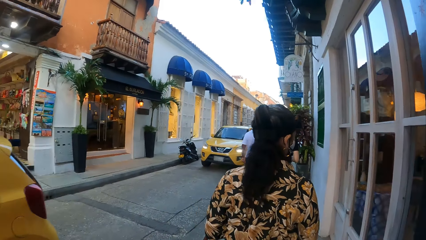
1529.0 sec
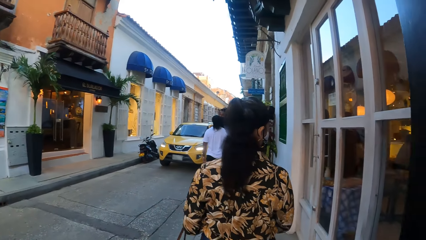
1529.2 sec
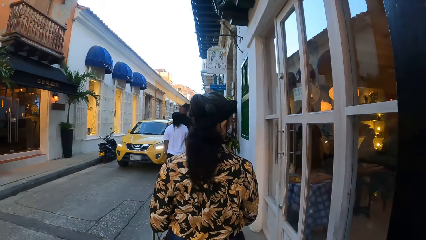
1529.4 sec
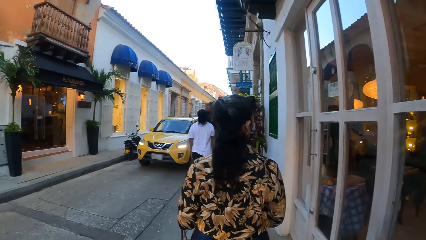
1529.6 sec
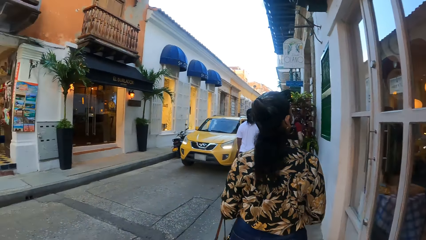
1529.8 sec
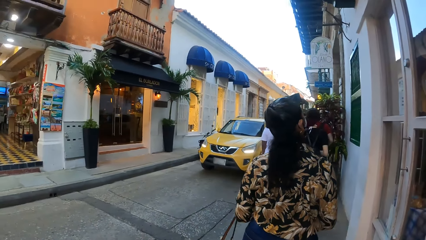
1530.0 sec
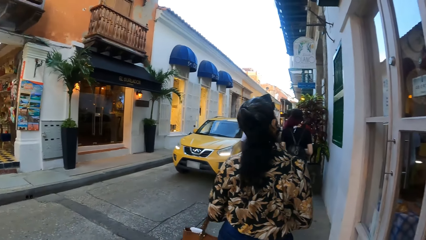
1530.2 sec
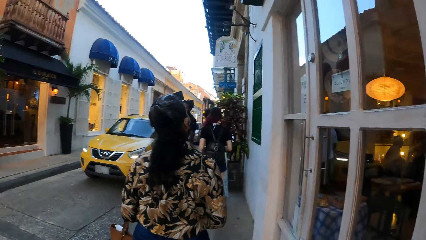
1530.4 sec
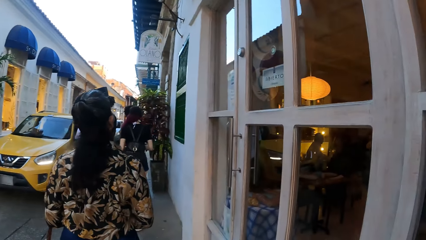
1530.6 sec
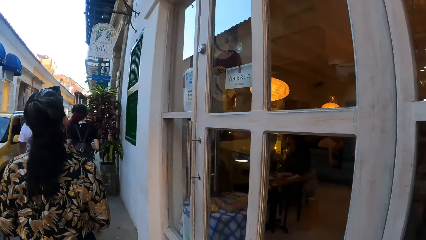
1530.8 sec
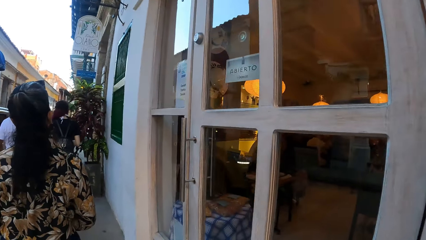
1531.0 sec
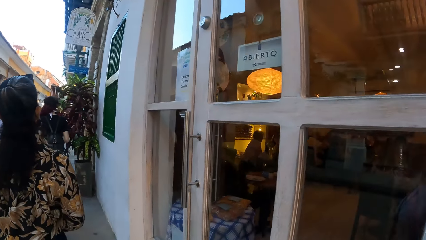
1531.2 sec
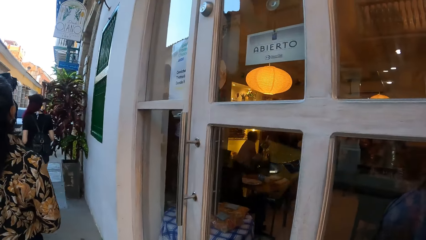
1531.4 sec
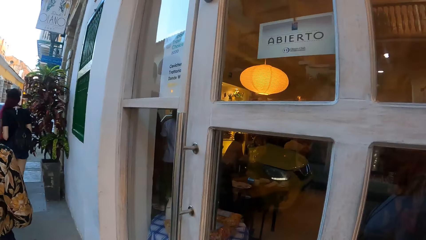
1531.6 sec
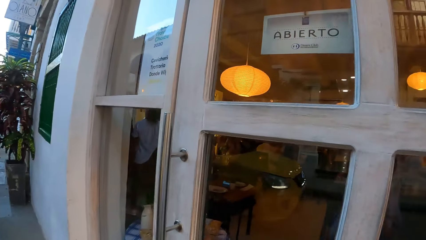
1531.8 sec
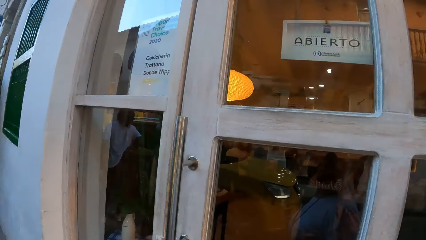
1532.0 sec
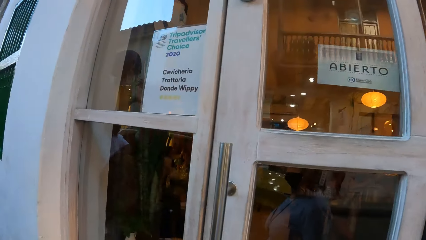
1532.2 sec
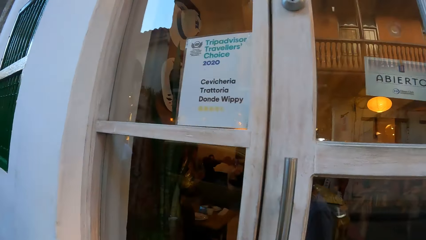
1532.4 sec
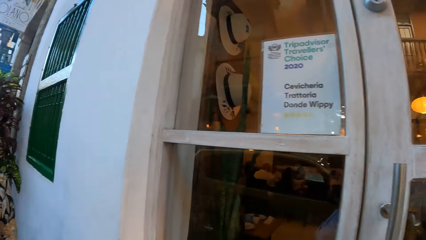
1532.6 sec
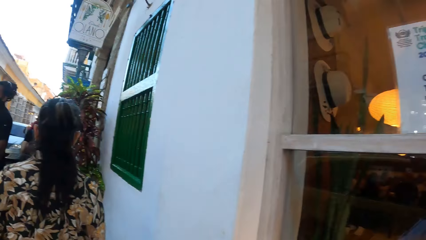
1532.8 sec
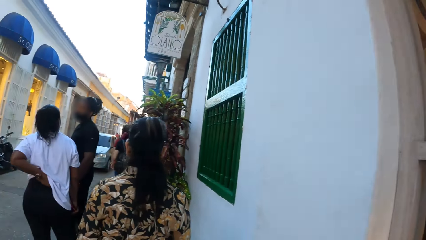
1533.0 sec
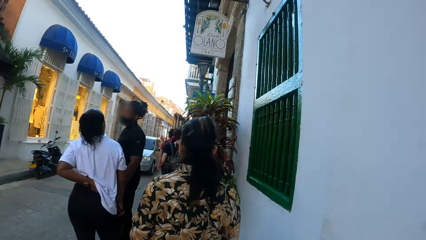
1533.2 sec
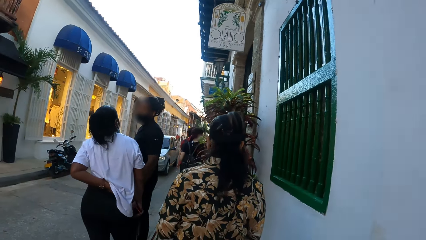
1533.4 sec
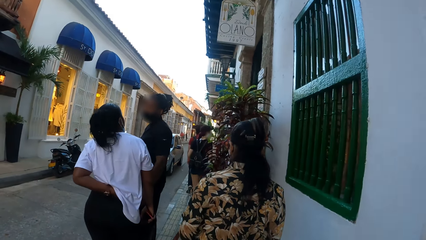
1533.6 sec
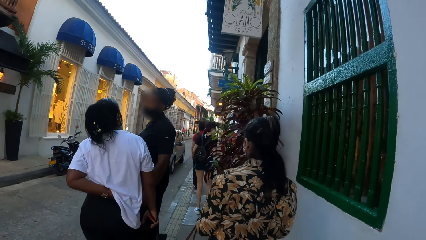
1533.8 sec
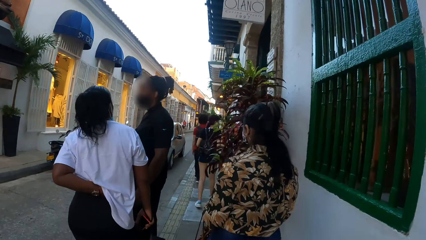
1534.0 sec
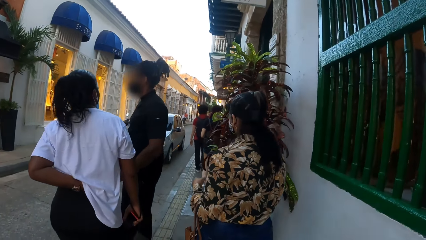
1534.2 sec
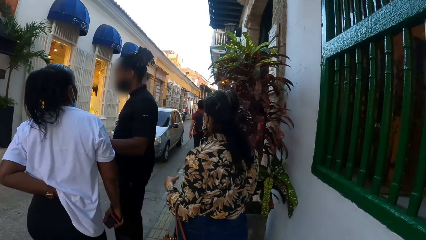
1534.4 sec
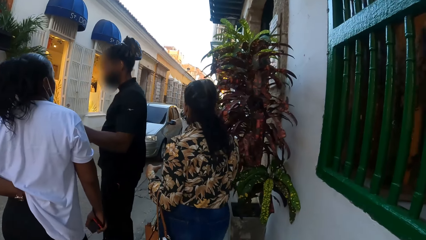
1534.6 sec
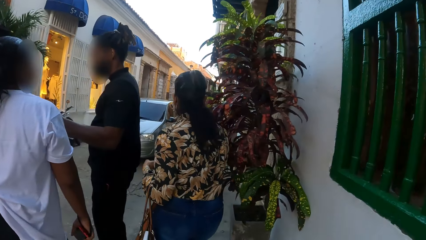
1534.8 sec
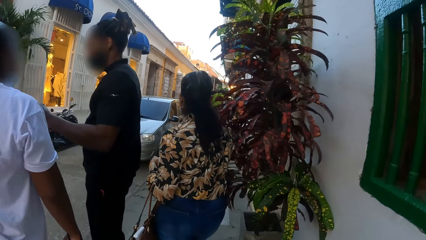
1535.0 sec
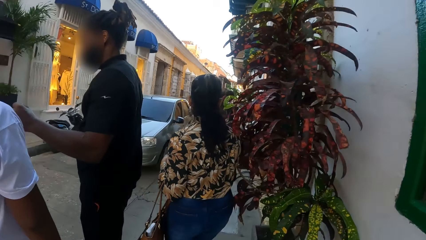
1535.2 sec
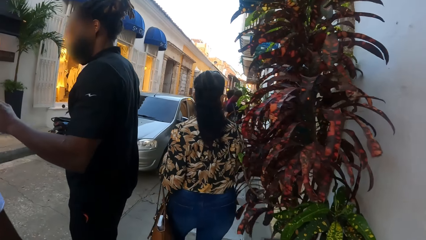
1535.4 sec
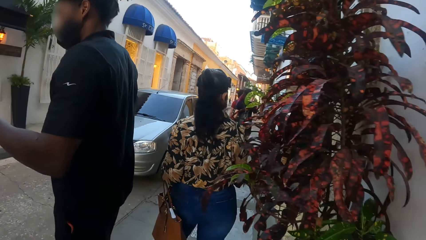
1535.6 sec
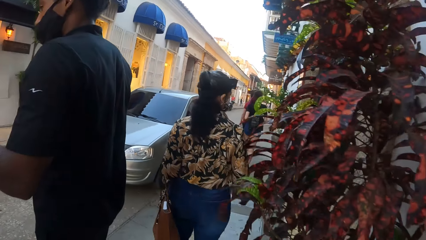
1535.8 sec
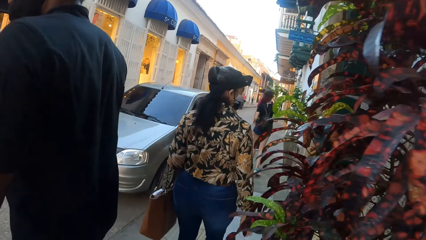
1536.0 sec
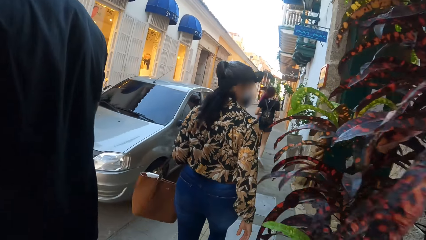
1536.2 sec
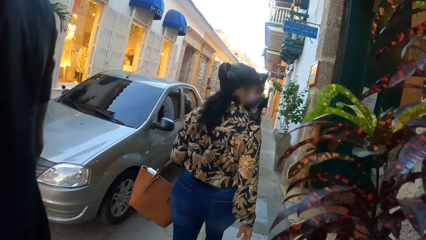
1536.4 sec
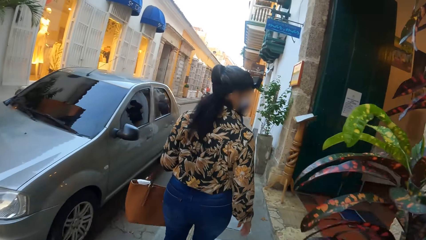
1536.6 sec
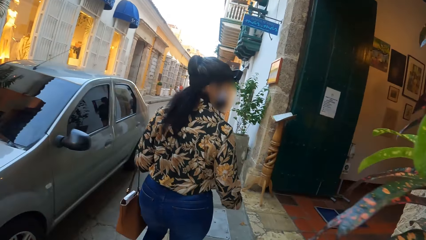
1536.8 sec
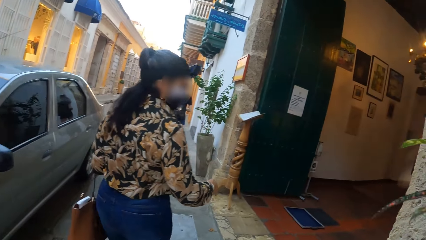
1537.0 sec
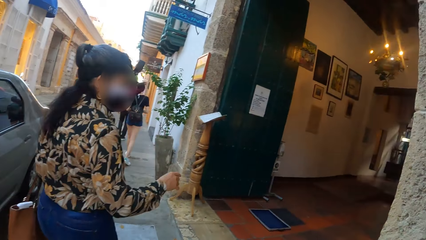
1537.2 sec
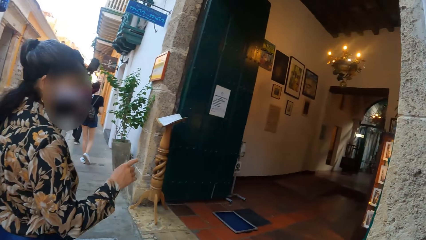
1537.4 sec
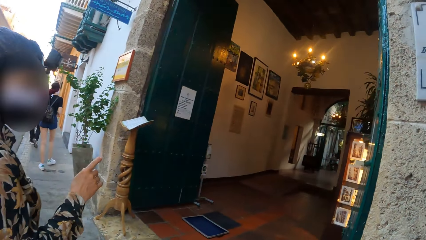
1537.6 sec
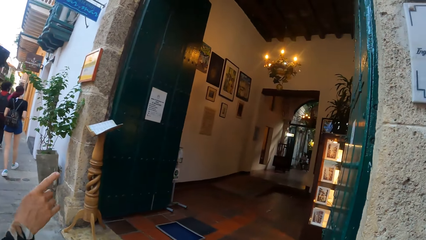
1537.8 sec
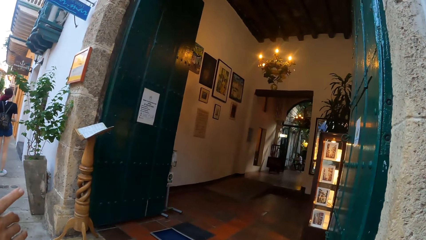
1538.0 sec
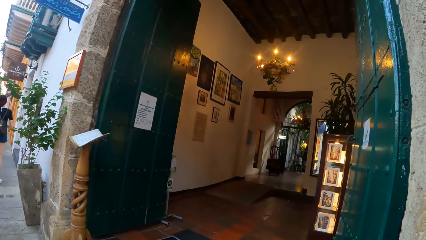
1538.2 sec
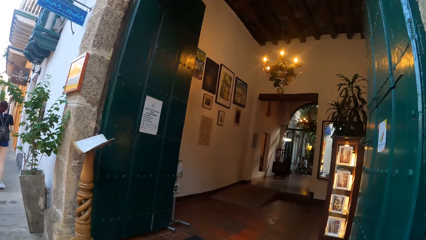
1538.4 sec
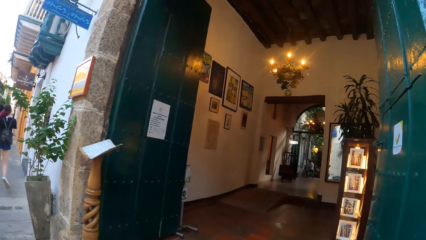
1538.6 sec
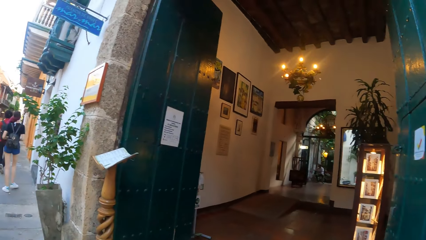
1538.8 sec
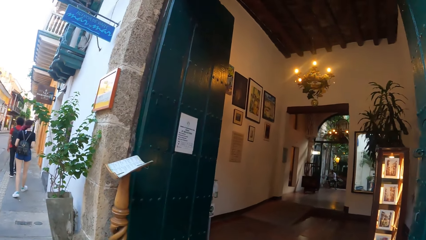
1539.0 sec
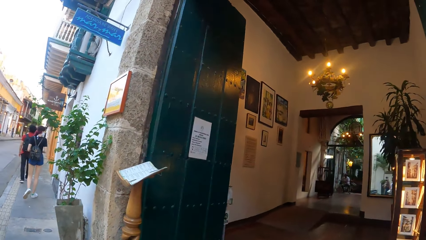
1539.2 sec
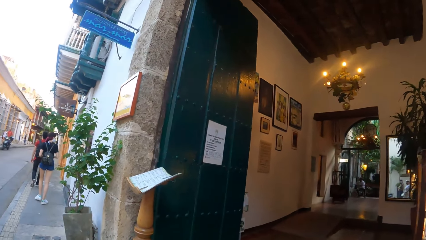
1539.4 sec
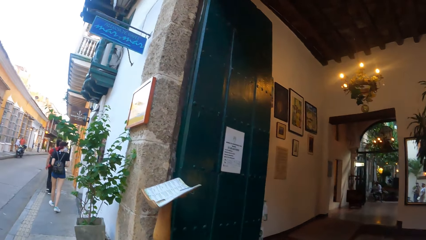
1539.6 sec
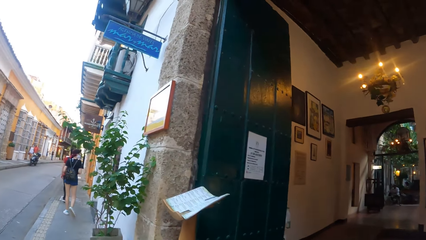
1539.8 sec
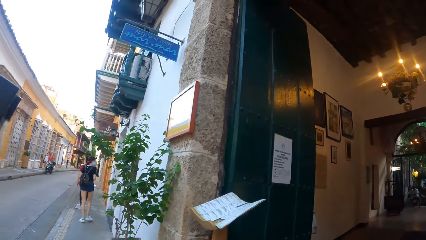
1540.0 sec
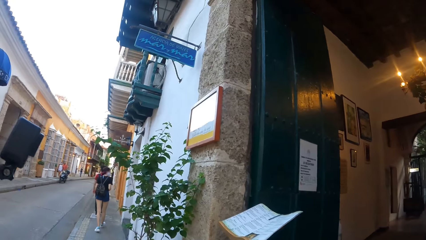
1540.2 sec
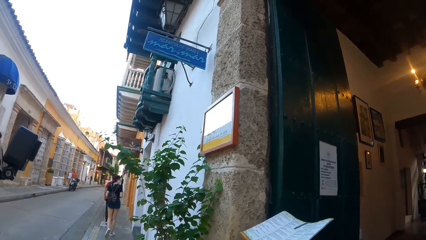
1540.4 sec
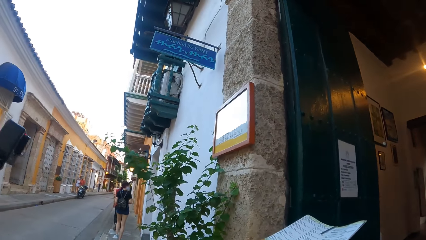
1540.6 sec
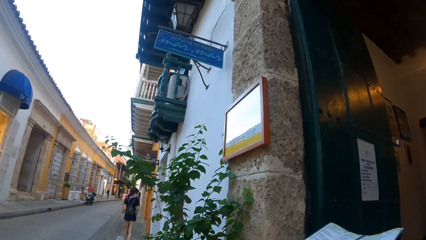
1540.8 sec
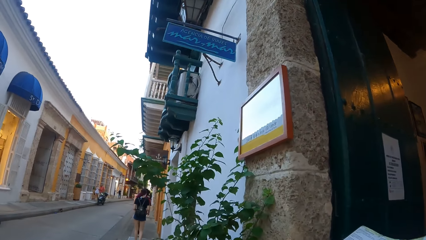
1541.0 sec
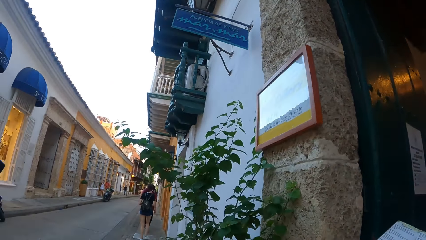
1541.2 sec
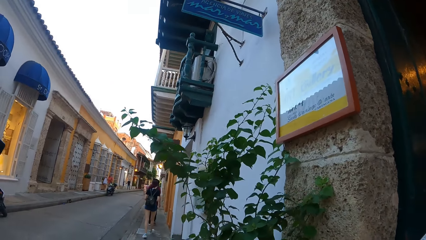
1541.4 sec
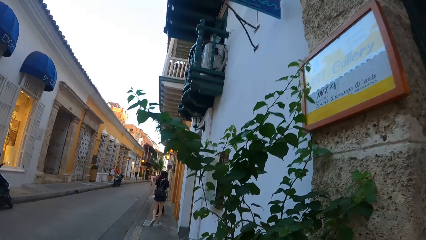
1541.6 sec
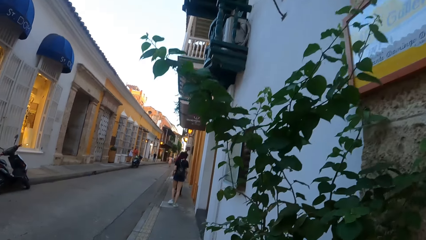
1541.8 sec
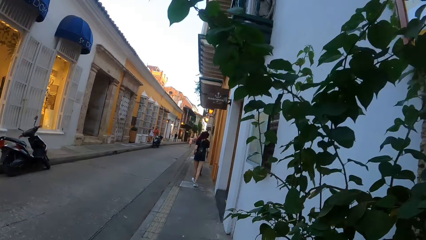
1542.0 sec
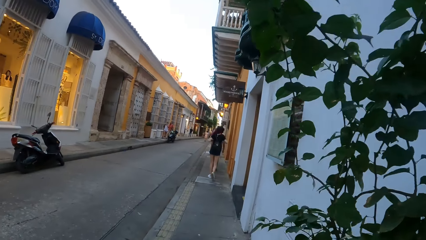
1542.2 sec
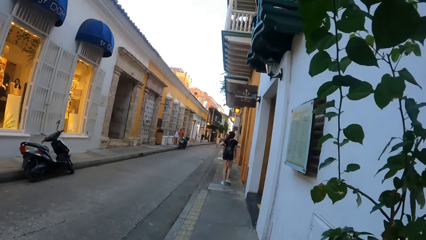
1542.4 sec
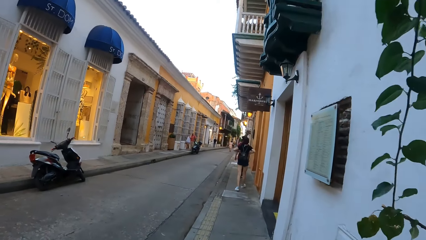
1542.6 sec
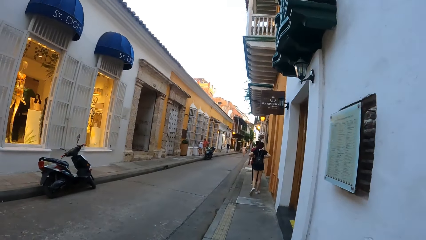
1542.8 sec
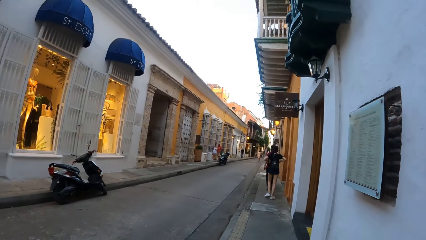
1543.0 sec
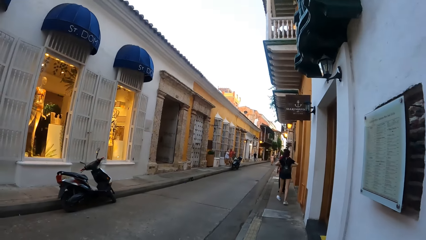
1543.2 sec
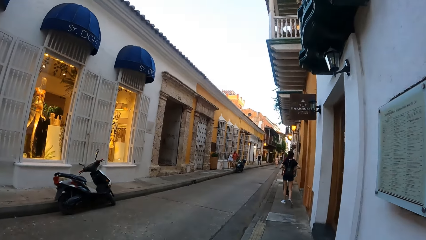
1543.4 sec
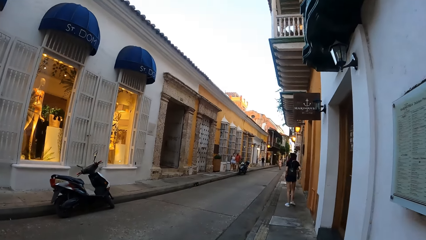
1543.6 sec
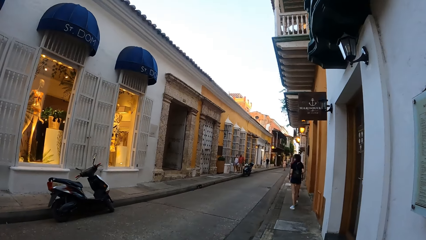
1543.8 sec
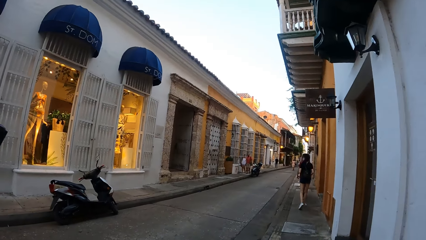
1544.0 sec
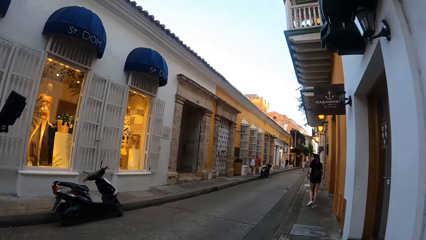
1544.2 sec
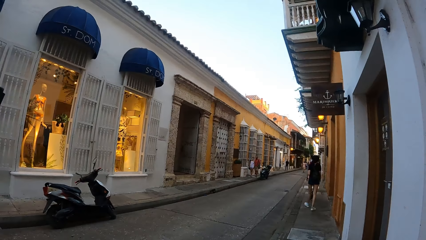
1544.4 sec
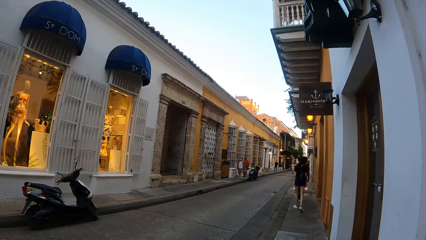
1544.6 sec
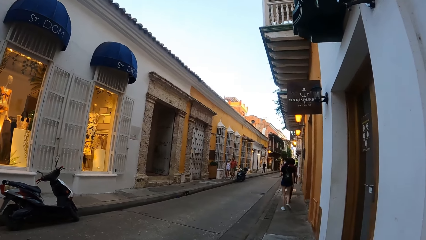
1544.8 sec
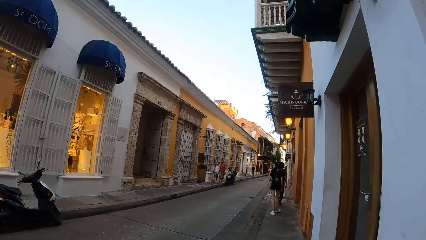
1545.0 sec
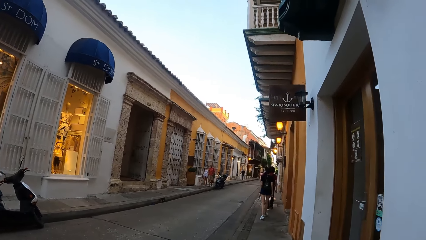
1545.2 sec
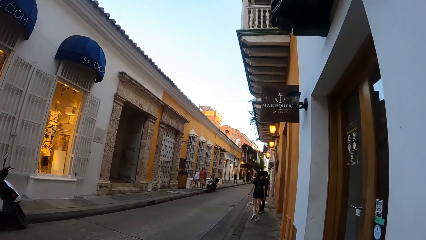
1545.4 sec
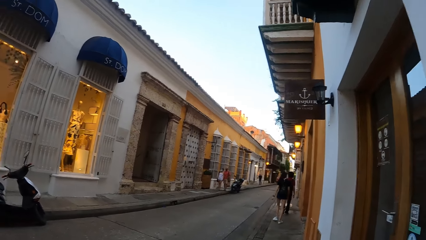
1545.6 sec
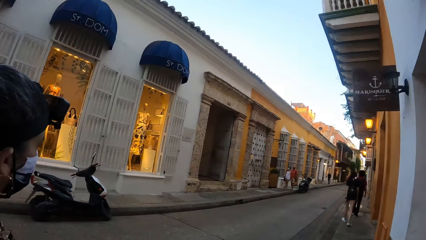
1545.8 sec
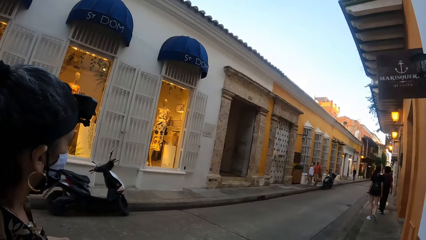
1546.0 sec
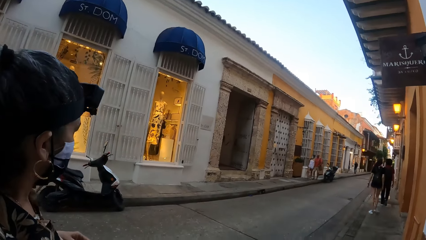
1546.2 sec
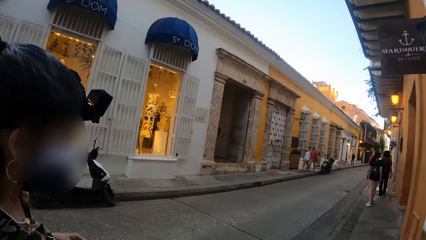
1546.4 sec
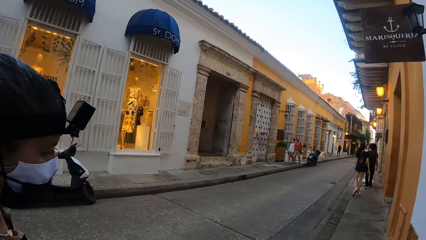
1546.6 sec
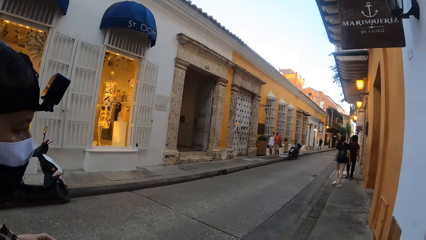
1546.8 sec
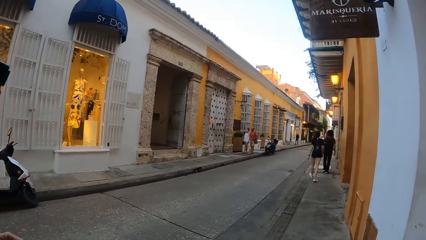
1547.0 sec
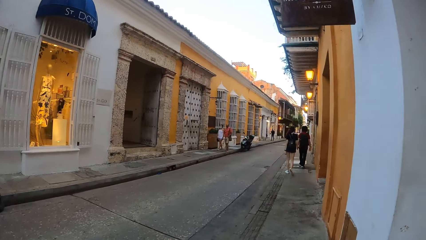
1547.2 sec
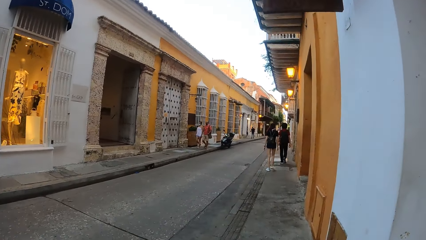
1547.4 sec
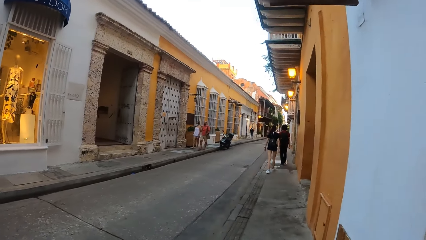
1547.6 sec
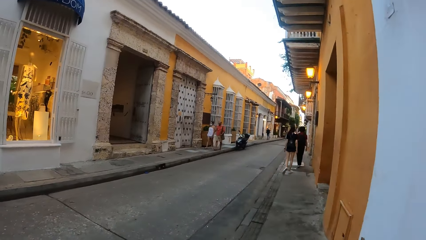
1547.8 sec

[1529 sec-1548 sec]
The camera wearer looks inside the stores. They walk past a man and another lady. The first lady stands at an entrance and makes gestures by hand. The camera wearer stands at the entrance. They walk on the pavement. The first lady walks beside the camera wearer.
